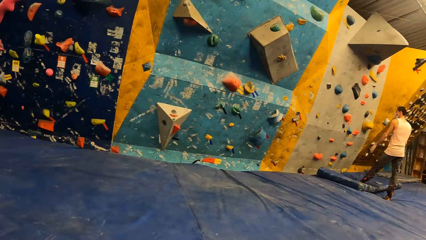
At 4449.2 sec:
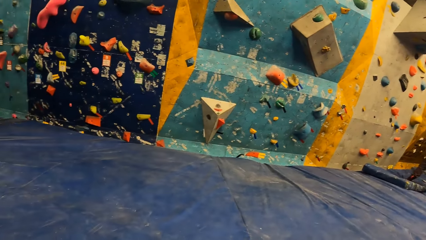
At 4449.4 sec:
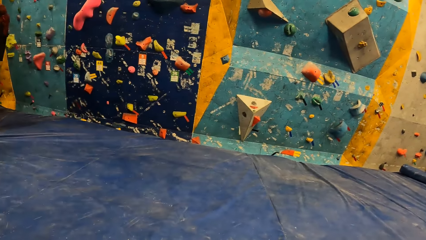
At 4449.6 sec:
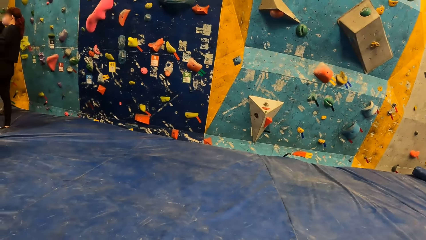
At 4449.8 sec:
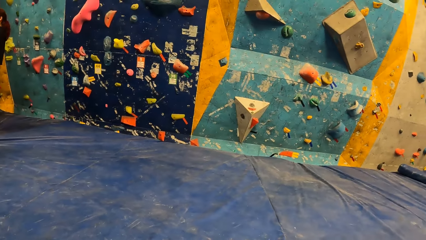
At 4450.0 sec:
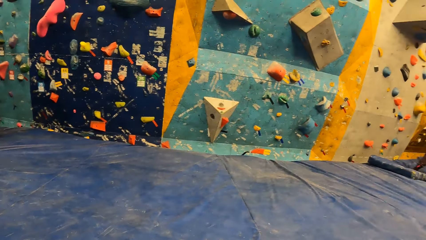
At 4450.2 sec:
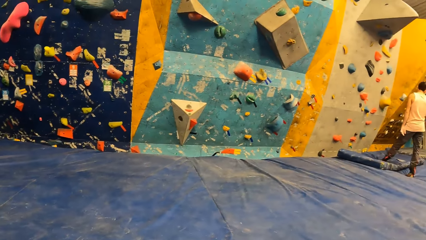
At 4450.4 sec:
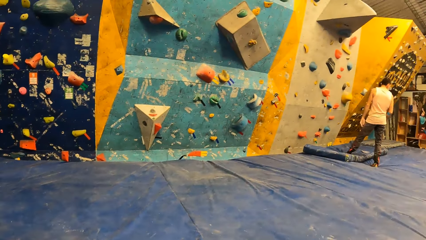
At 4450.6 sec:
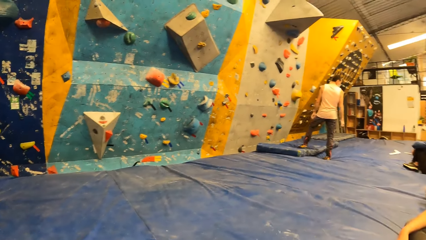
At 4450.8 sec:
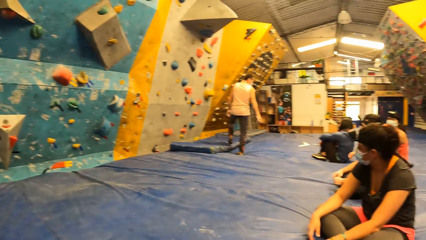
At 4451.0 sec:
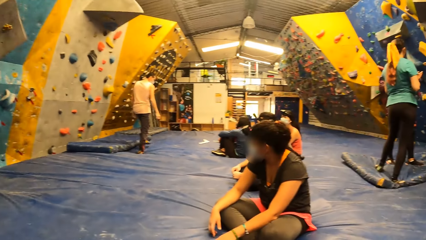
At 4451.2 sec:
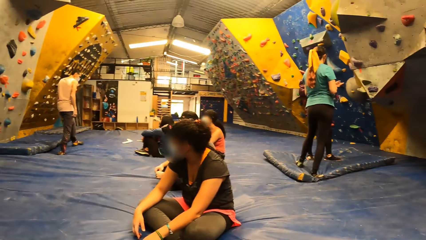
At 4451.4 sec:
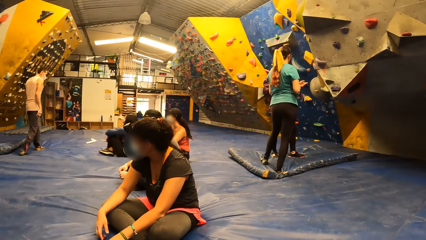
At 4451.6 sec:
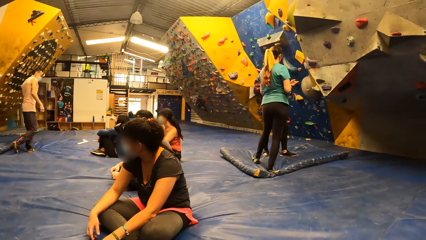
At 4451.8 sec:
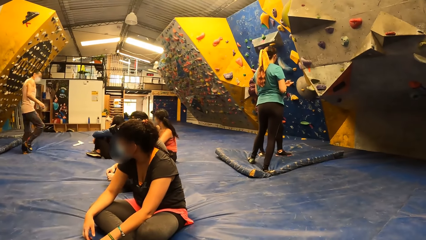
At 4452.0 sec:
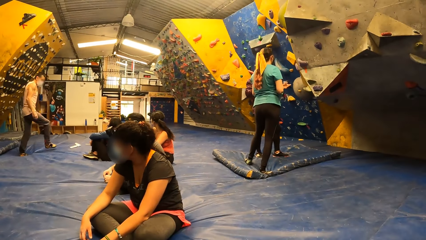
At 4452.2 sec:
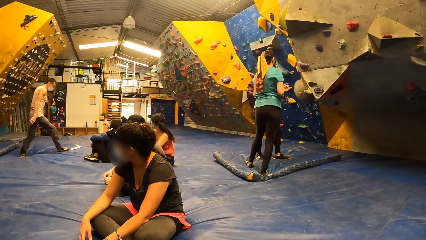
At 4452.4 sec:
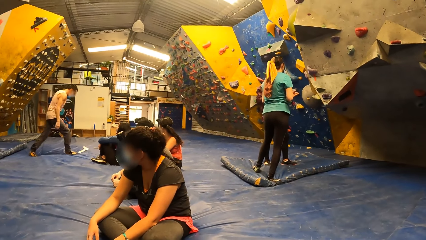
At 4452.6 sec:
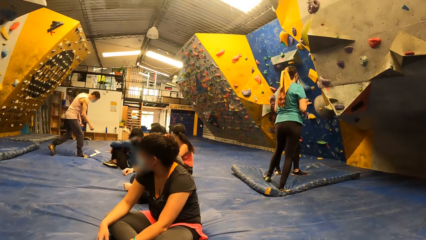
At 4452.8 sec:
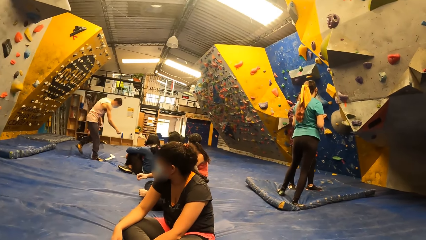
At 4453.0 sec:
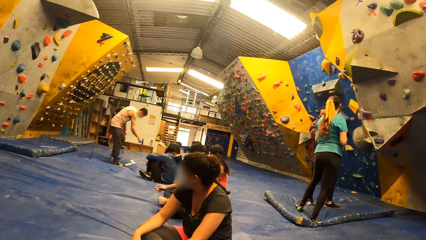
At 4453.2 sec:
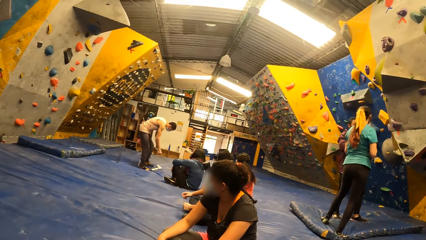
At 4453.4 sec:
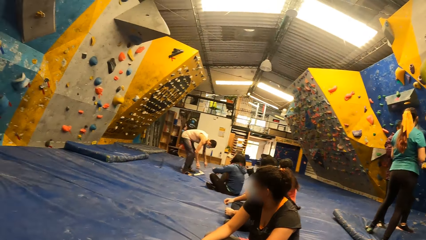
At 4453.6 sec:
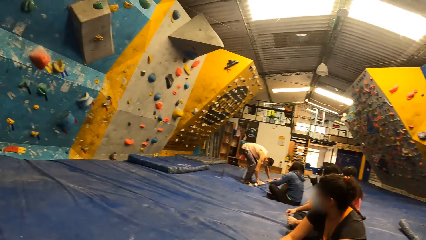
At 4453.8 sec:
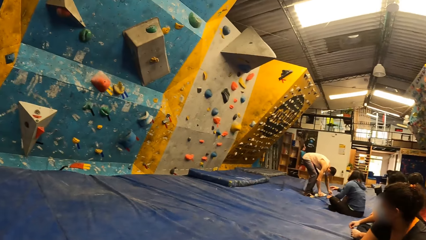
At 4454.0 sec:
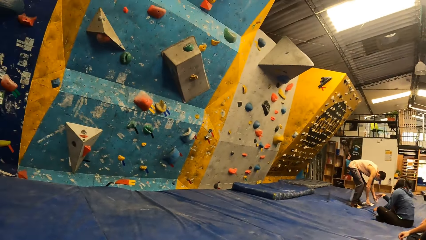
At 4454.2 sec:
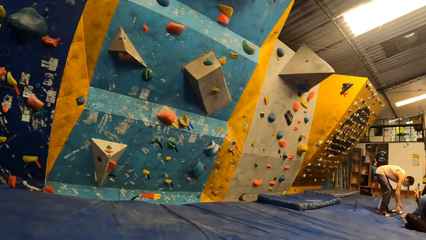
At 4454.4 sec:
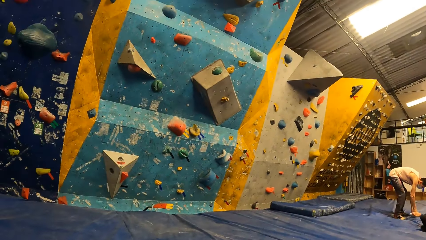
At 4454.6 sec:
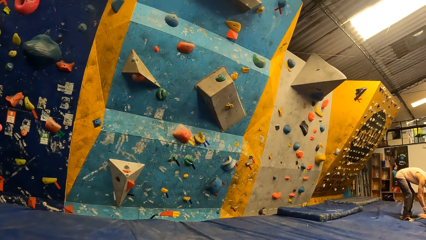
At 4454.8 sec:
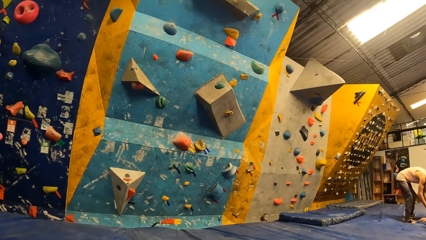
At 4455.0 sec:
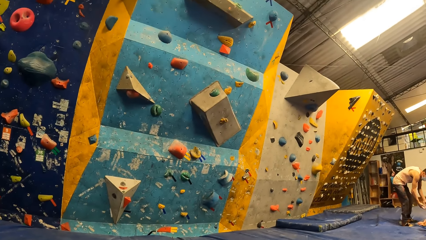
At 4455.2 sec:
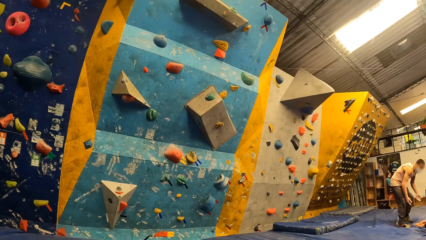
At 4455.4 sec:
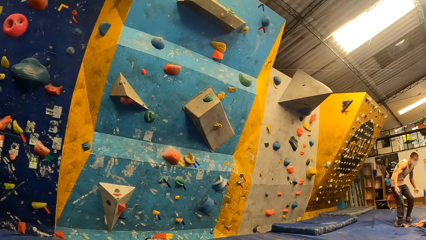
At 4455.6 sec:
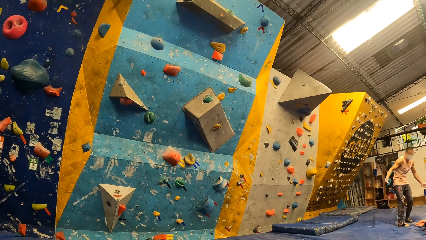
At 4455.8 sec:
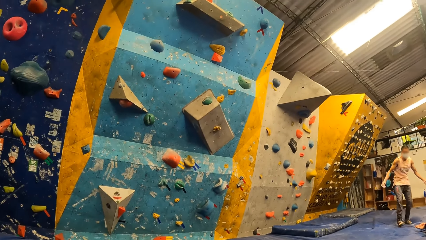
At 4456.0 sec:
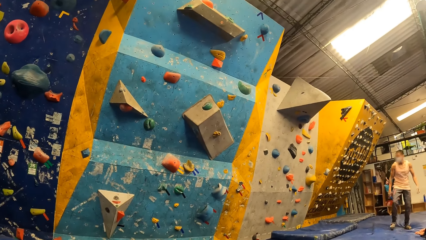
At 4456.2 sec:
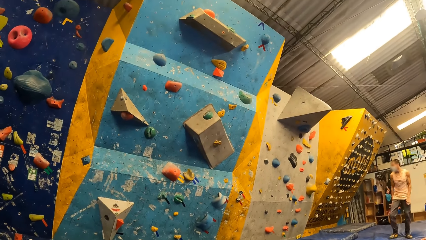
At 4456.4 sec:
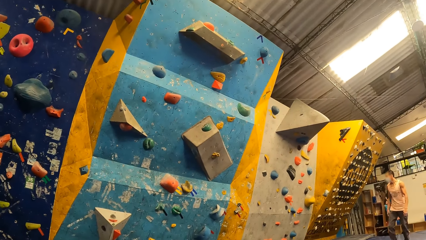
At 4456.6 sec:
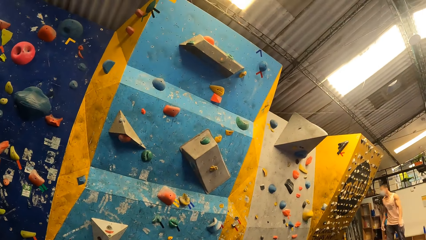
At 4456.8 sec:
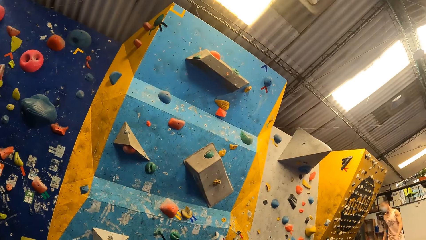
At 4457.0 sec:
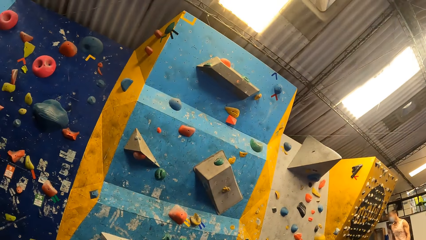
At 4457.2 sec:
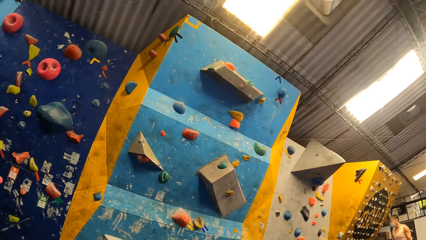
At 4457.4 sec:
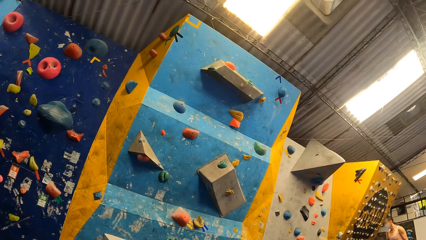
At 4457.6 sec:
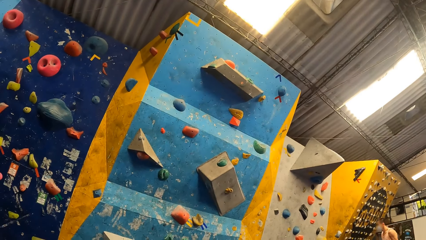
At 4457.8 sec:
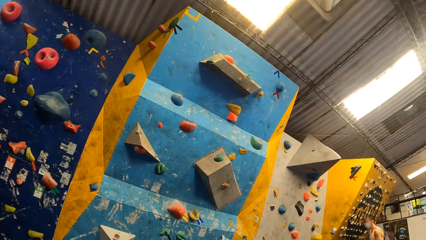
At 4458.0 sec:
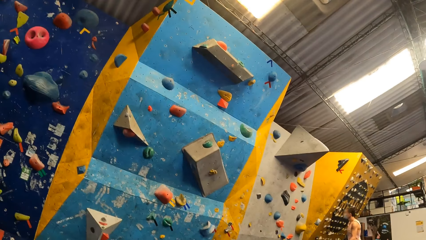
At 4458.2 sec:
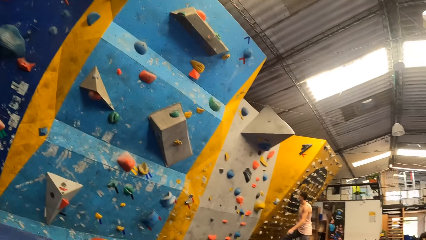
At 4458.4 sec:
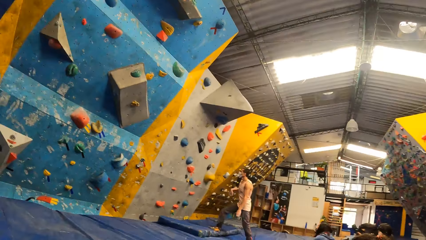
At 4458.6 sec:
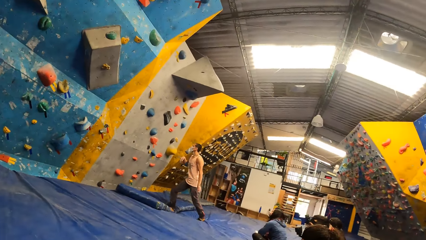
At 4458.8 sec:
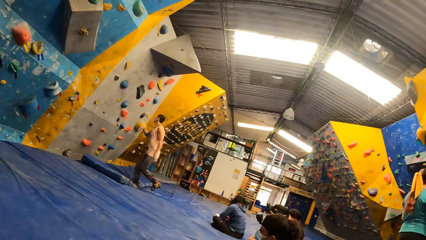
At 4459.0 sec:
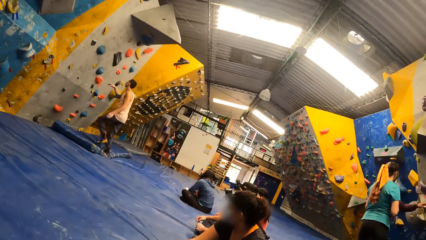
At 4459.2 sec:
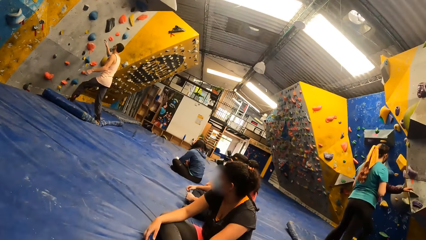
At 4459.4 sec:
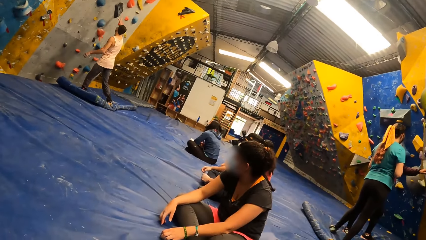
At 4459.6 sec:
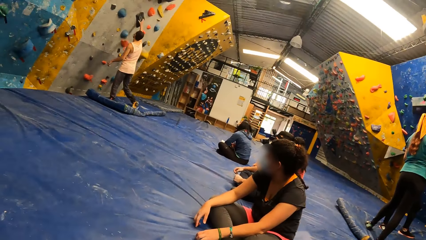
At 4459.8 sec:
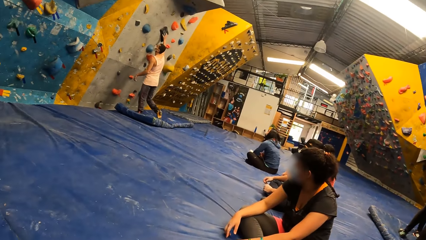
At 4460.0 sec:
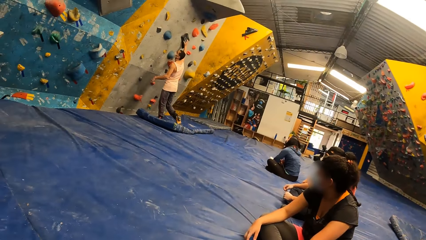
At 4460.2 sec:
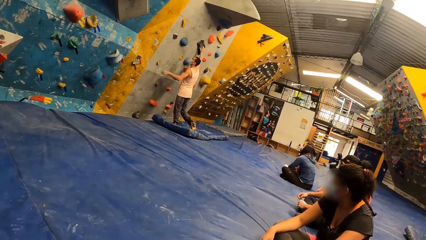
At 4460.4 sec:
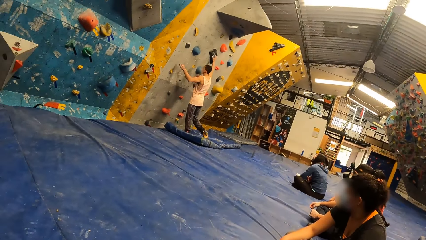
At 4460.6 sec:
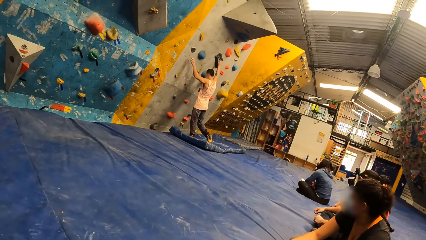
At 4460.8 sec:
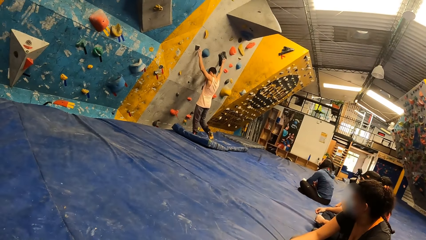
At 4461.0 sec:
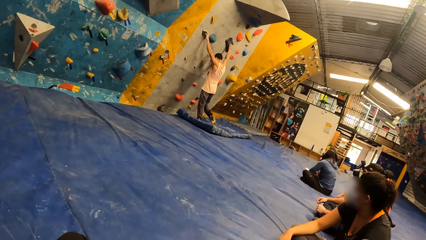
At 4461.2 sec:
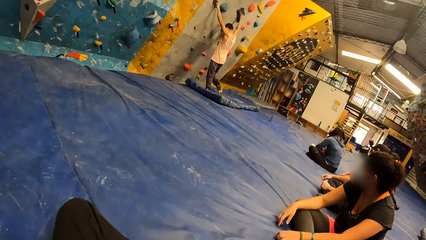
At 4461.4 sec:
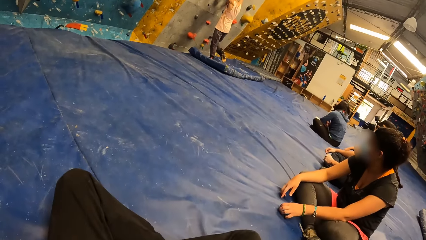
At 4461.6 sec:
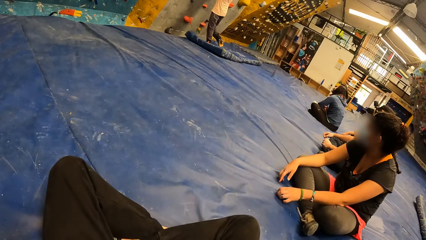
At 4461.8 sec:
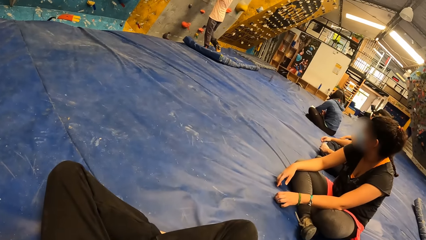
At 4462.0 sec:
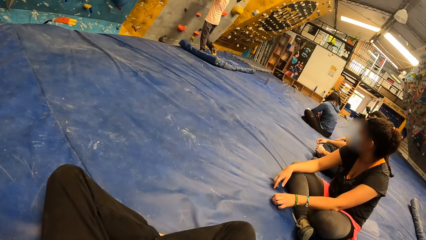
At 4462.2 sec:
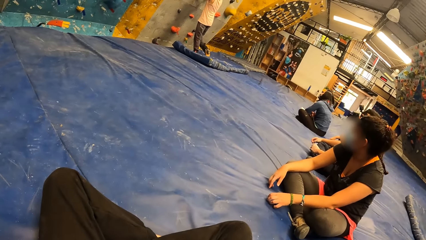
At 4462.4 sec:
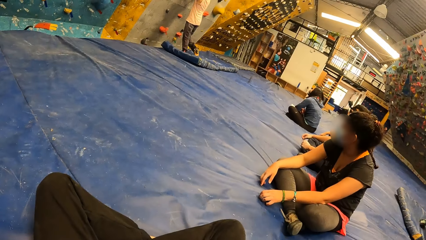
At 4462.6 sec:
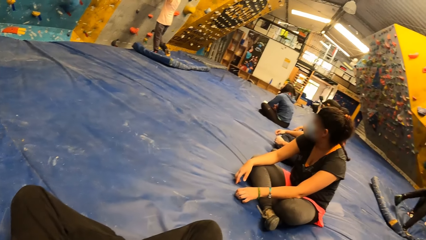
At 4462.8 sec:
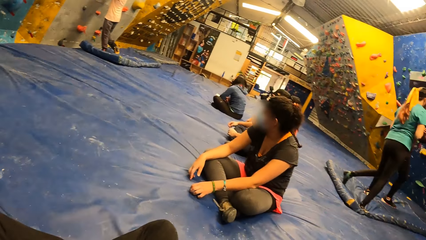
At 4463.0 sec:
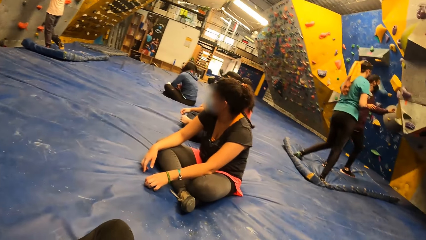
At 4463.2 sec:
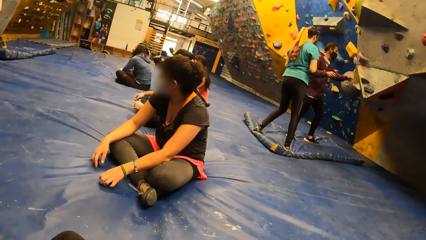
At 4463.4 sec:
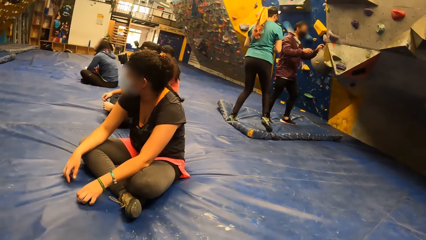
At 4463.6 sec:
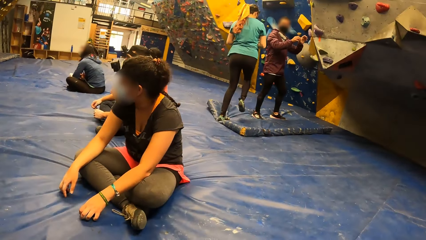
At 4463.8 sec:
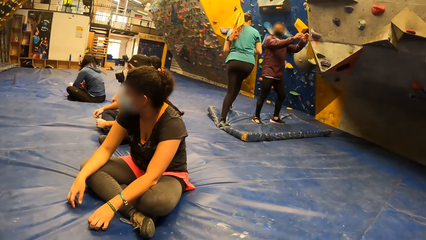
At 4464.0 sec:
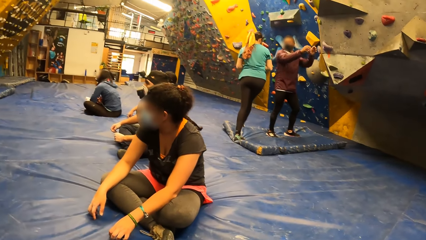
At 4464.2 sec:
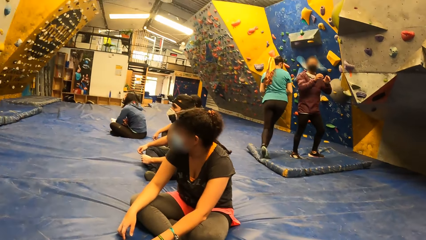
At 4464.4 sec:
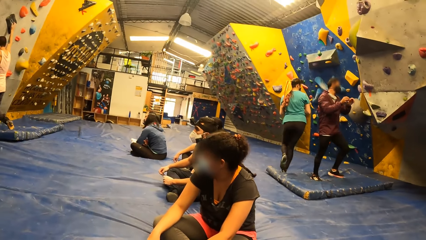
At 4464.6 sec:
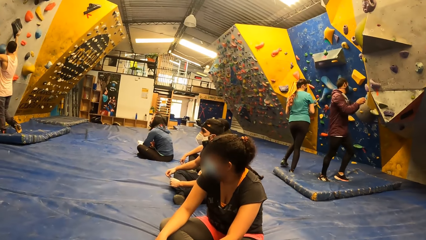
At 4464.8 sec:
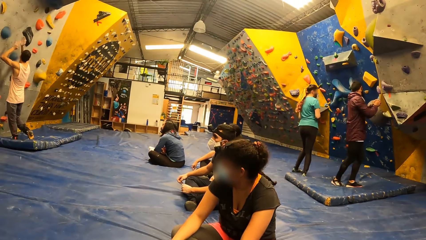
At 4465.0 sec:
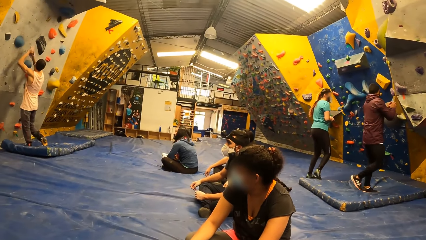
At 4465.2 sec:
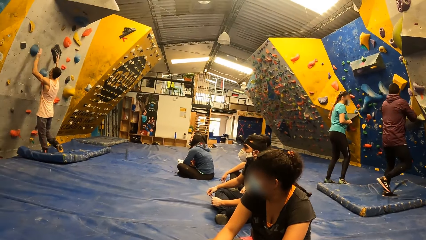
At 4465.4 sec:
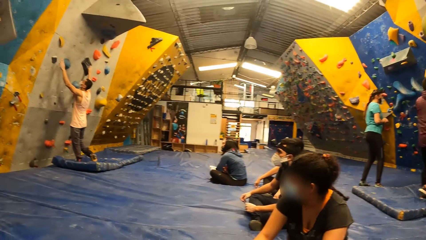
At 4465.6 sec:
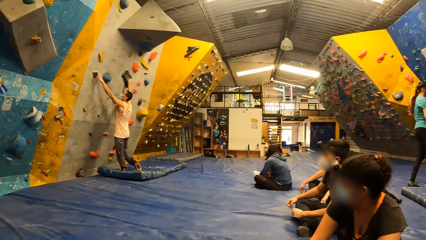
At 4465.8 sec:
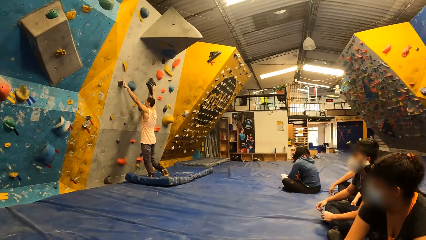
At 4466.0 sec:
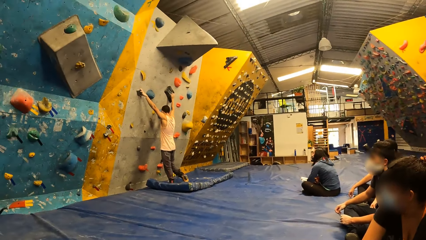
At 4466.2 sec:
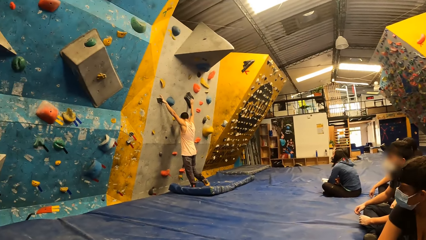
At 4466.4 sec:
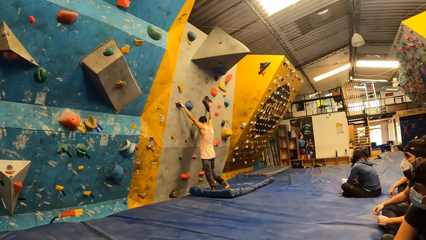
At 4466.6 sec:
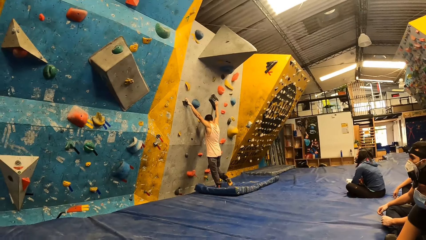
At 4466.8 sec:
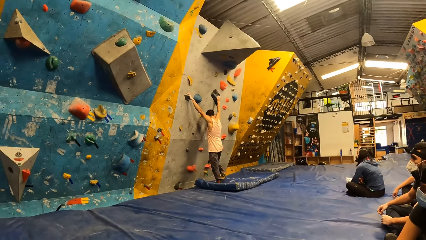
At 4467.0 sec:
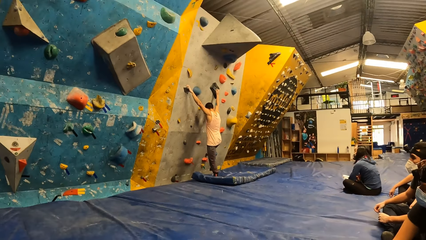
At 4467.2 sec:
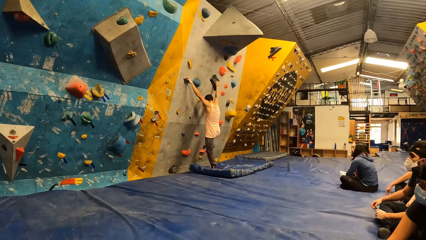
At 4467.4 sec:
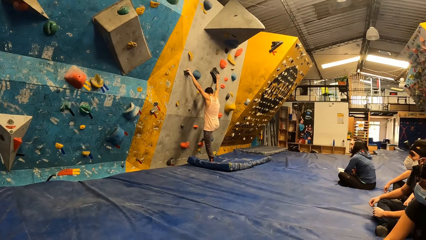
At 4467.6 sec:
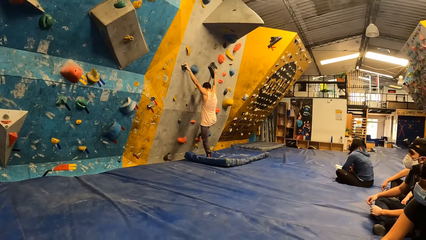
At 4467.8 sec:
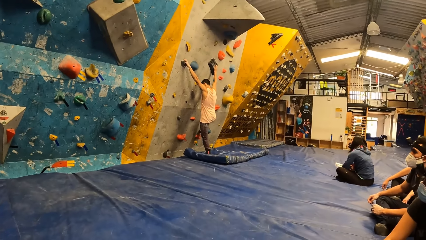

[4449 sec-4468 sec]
A person sways hands. The camera wearer looks around. The person climbs on the holds on the wall. Another person straightens hands. The first person climbs on the holds on the wall.
